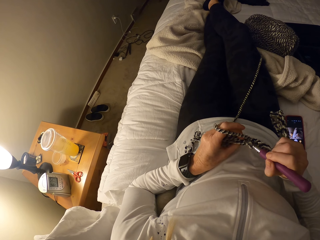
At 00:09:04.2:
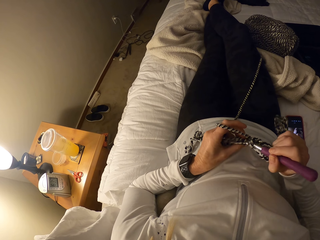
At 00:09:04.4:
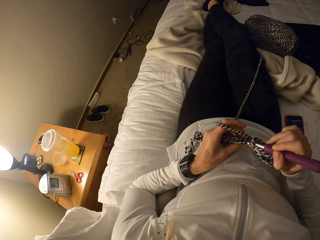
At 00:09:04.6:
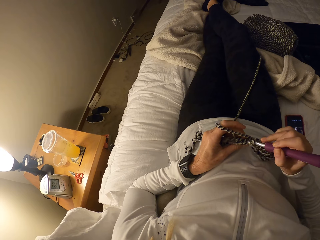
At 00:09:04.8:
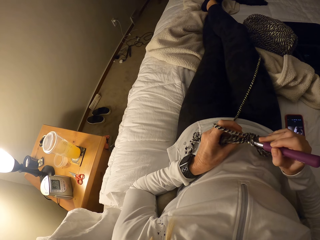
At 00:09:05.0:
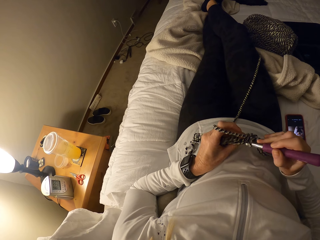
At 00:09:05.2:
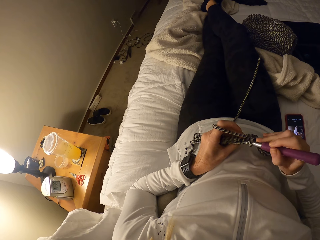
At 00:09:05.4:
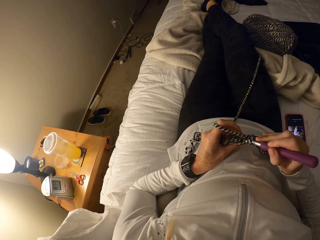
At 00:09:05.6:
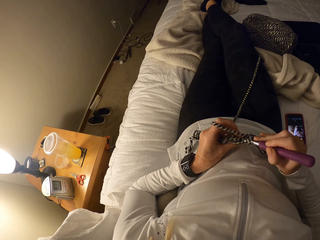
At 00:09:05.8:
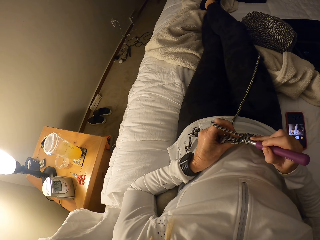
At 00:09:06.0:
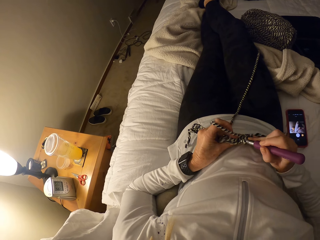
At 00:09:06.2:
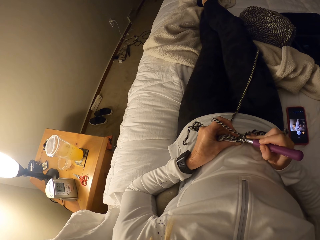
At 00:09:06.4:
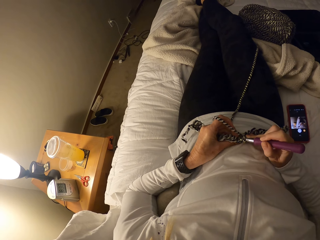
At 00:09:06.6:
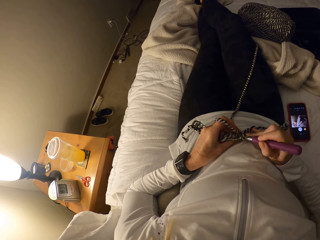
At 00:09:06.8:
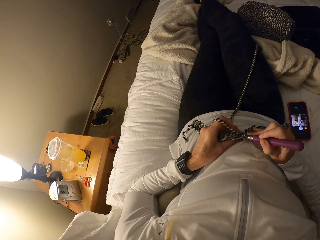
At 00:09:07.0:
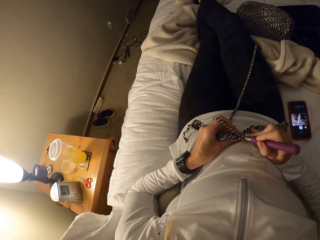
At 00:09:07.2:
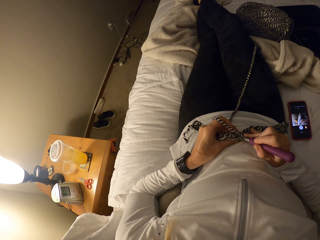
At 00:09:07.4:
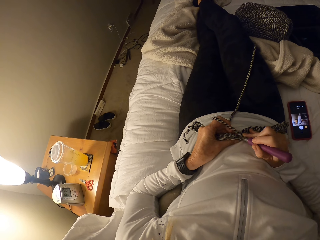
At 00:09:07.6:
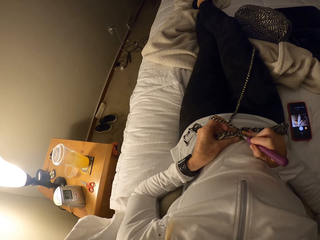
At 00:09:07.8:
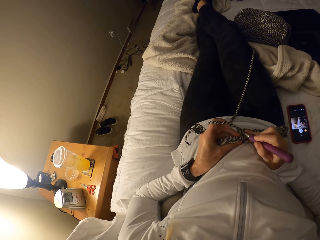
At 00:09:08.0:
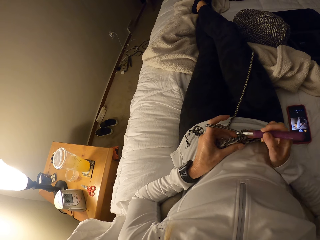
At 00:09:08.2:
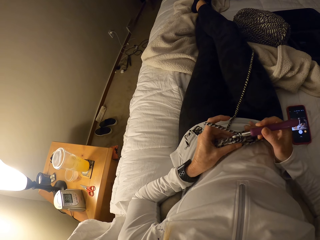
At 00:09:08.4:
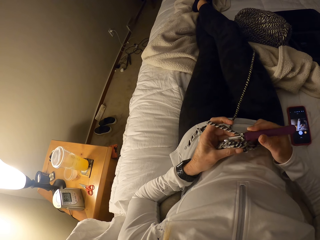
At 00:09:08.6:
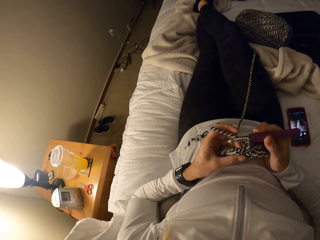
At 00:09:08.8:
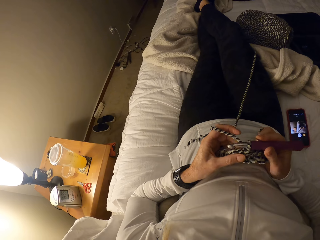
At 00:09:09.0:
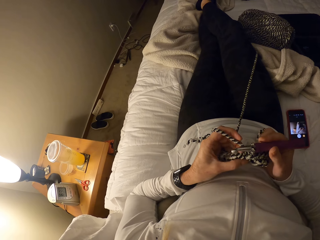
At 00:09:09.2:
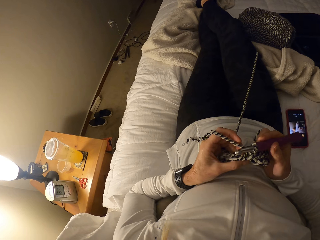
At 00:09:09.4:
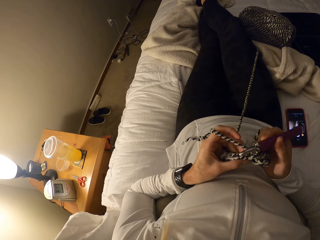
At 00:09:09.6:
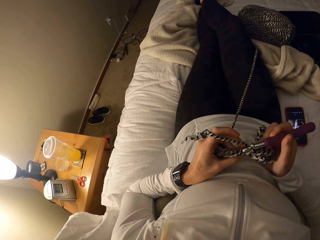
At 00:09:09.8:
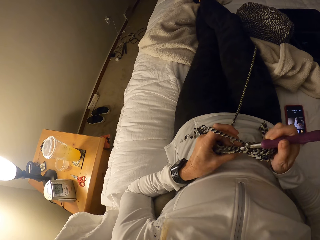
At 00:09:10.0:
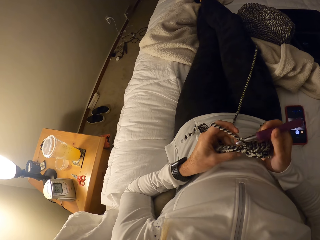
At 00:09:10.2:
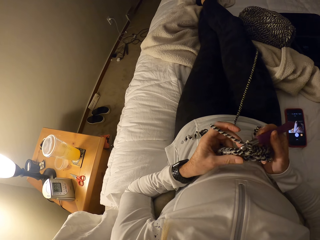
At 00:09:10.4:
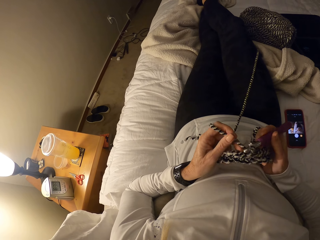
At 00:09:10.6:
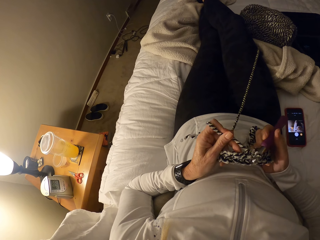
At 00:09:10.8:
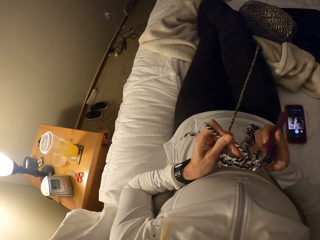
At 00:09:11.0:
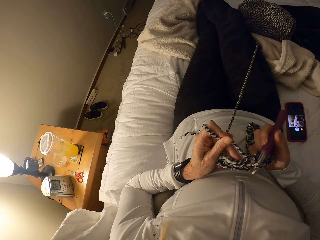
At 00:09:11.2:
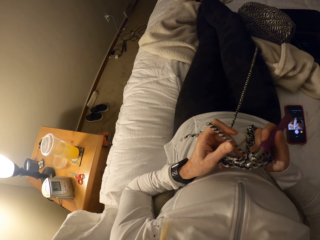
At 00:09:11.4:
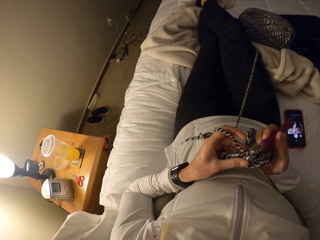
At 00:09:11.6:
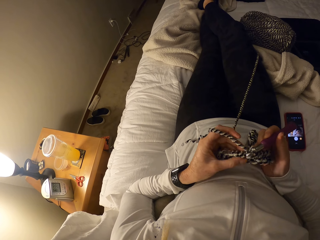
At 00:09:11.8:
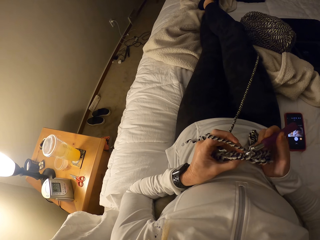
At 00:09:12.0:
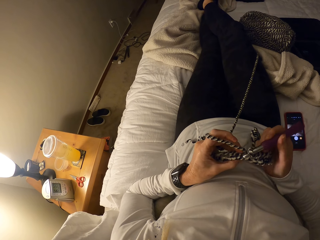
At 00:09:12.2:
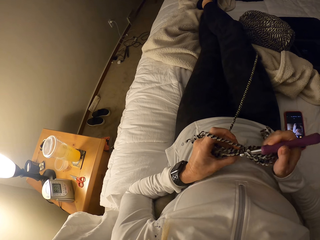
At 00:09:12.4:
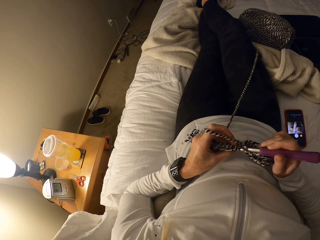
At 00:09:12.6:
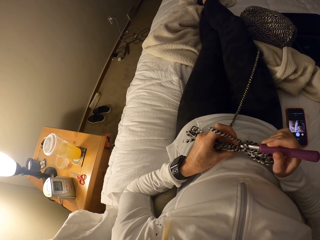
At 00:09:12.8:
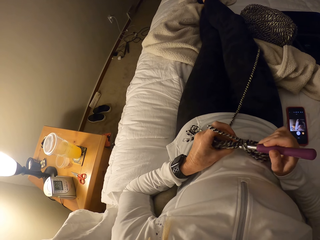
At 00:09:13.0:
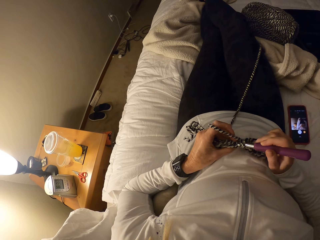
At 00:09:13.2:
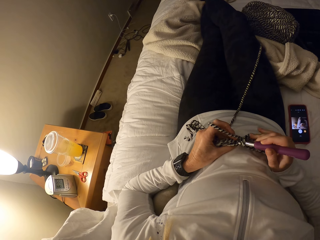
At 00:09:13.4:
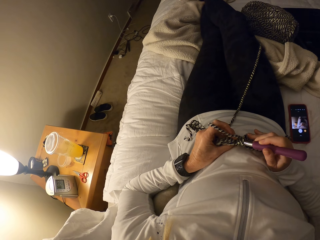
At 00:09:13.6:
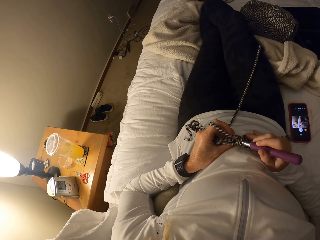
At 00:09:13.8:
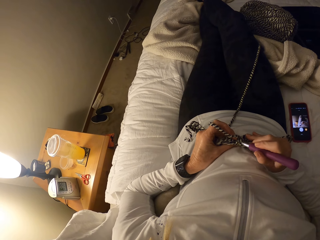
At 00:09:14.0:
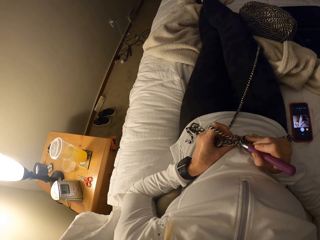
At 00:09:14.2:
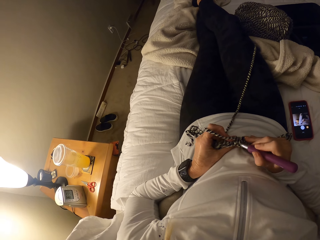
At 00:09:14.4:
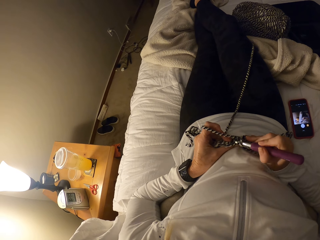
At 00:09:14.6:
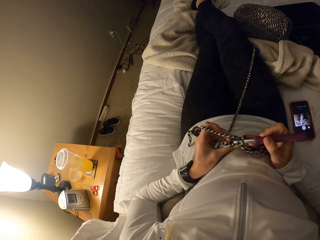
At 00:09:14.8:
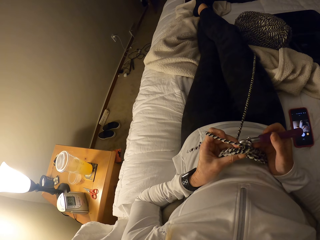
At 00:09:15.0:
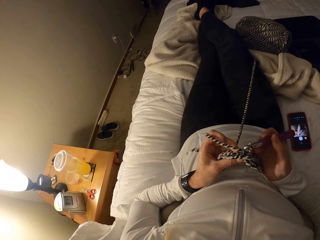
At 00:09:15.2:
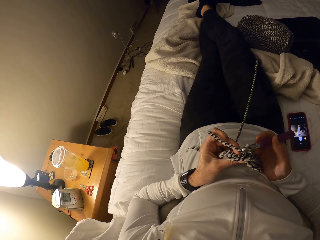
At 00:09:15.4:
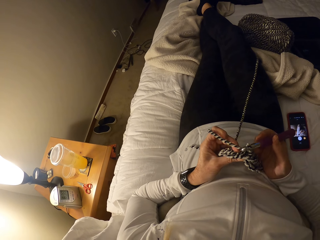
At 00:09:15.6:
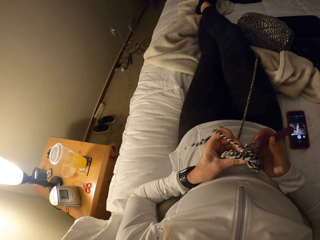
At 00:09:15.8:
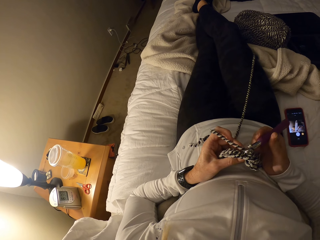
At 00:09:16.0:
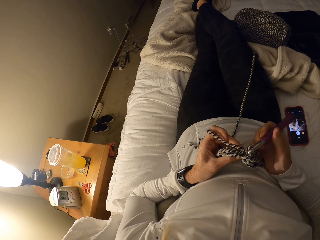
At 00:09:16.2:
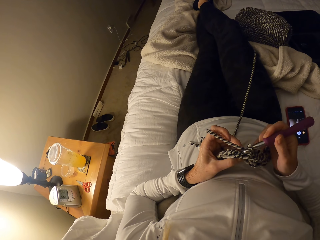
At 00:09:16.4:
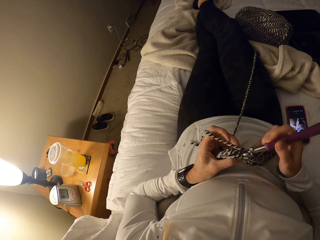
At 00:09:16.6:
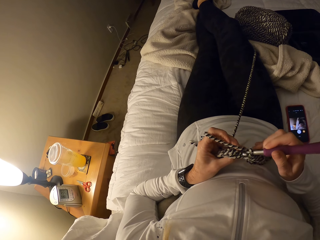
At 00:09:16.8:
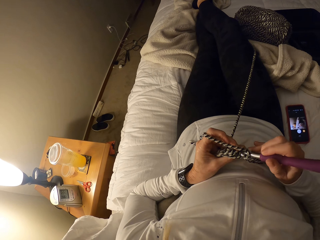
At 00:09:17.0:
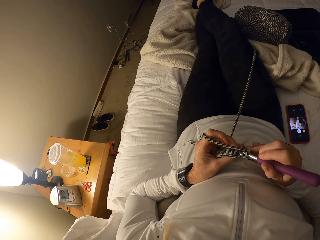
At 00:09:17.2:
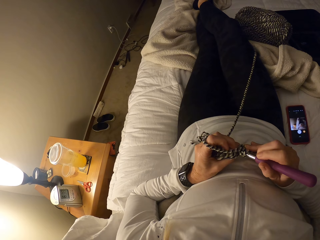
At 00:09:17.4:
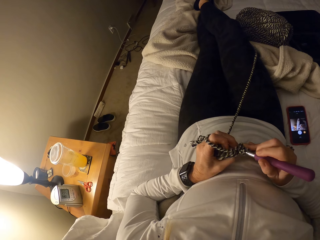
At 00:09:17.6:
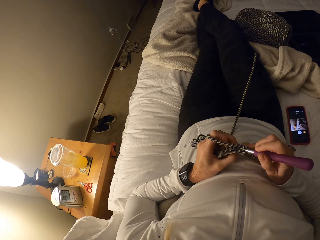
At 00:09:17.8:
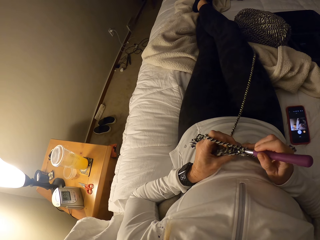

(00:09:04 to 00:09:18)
The camera wearer tightens the fabric. They continue crocheting.

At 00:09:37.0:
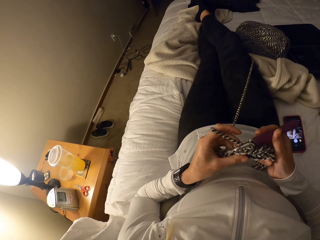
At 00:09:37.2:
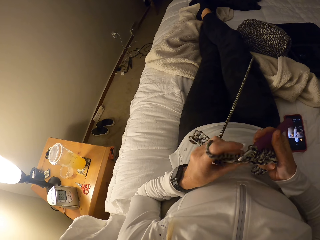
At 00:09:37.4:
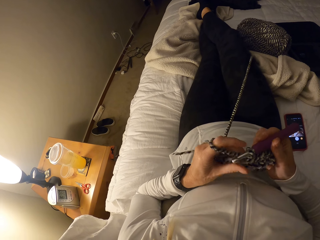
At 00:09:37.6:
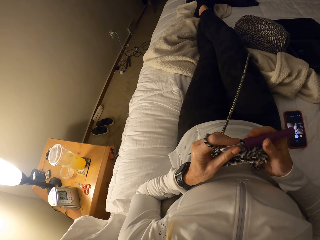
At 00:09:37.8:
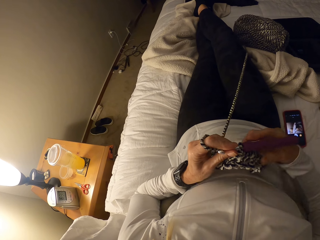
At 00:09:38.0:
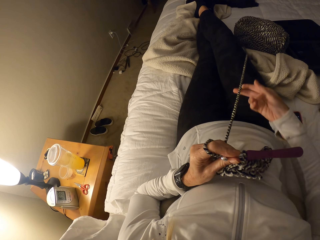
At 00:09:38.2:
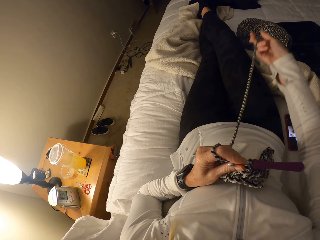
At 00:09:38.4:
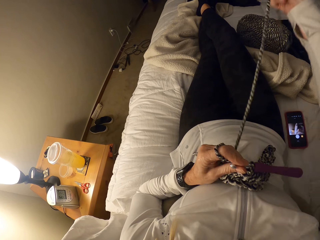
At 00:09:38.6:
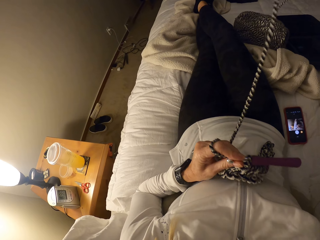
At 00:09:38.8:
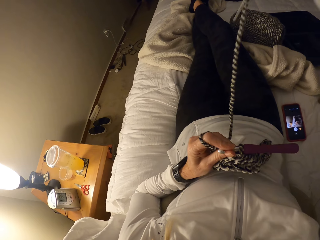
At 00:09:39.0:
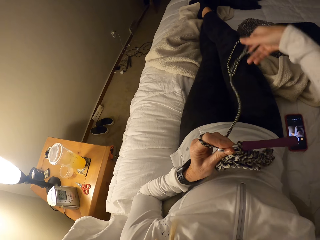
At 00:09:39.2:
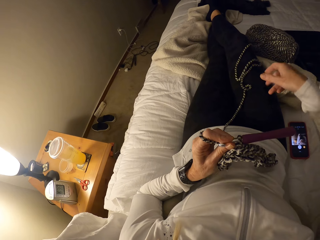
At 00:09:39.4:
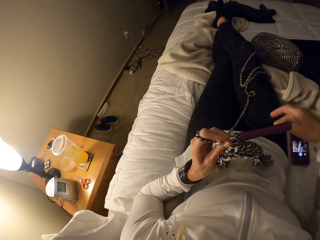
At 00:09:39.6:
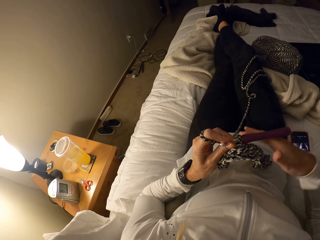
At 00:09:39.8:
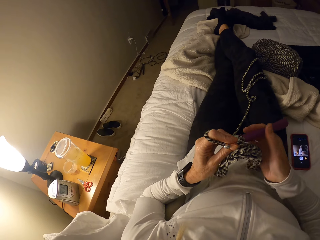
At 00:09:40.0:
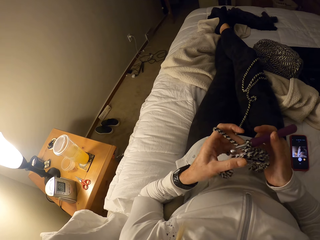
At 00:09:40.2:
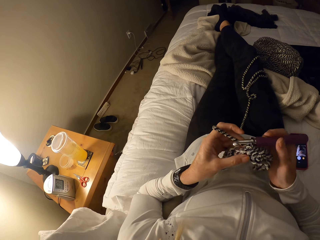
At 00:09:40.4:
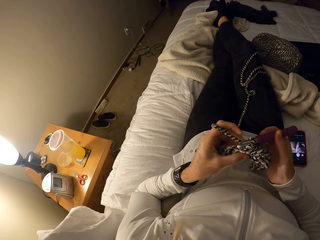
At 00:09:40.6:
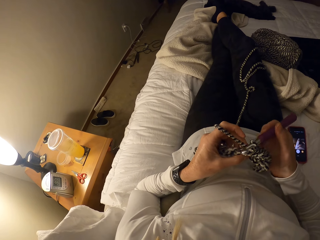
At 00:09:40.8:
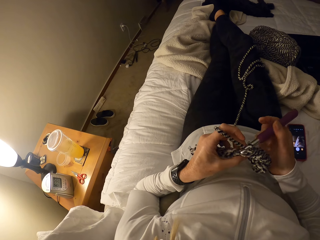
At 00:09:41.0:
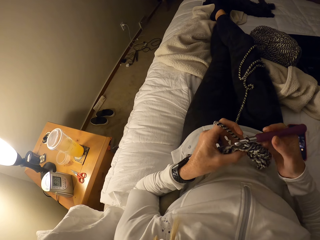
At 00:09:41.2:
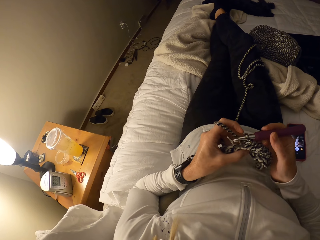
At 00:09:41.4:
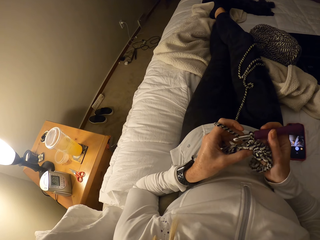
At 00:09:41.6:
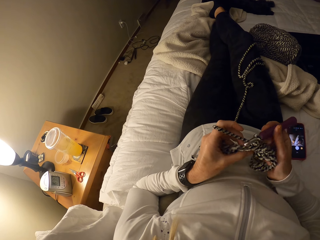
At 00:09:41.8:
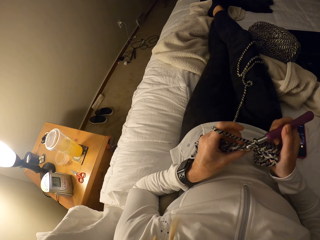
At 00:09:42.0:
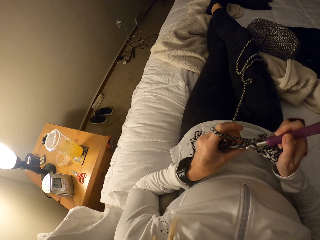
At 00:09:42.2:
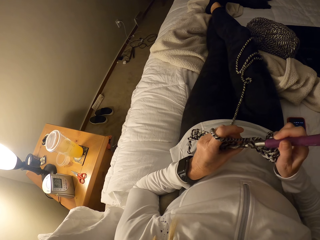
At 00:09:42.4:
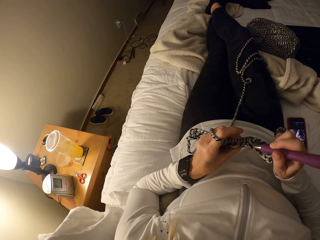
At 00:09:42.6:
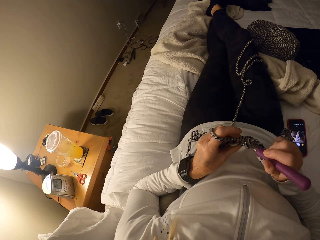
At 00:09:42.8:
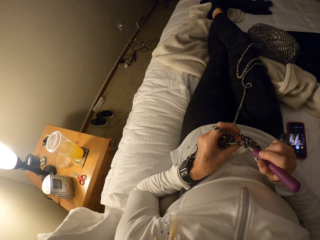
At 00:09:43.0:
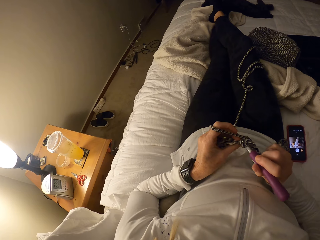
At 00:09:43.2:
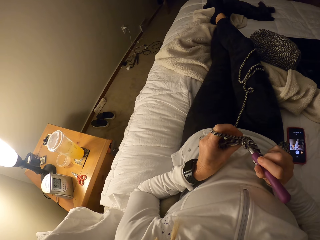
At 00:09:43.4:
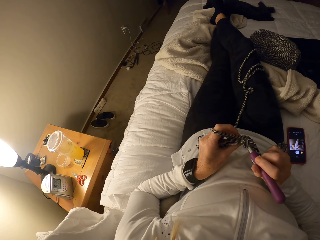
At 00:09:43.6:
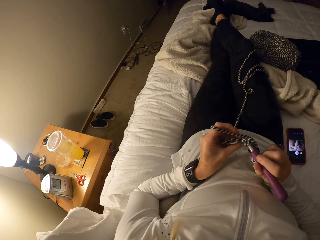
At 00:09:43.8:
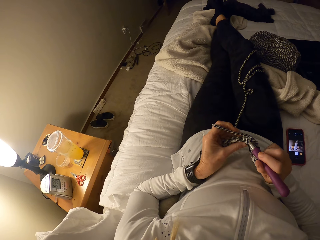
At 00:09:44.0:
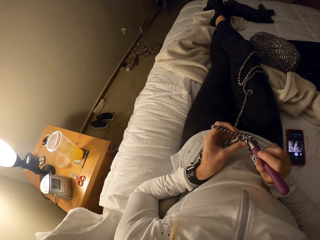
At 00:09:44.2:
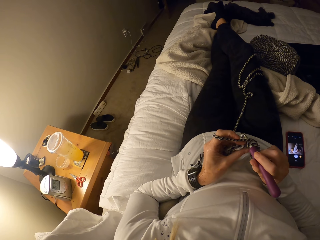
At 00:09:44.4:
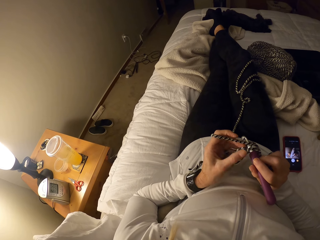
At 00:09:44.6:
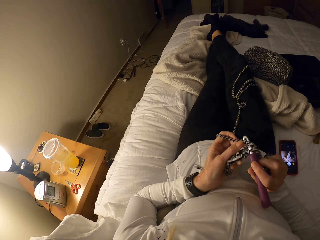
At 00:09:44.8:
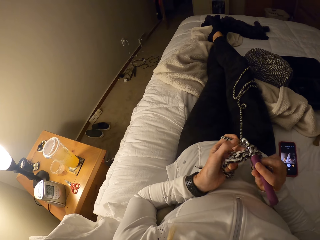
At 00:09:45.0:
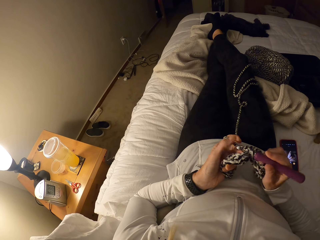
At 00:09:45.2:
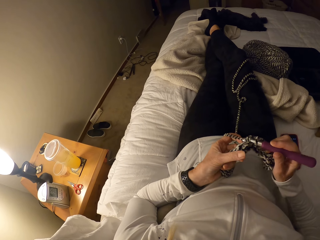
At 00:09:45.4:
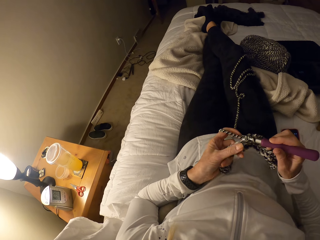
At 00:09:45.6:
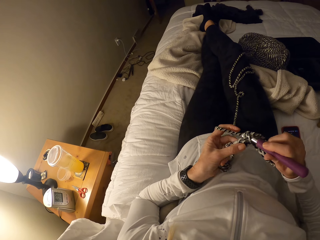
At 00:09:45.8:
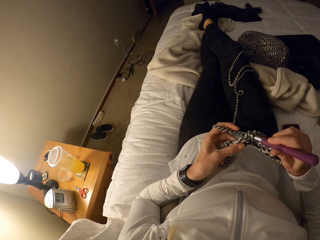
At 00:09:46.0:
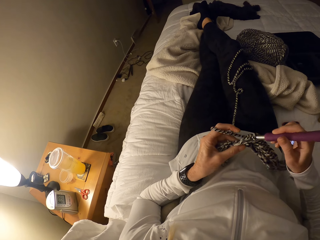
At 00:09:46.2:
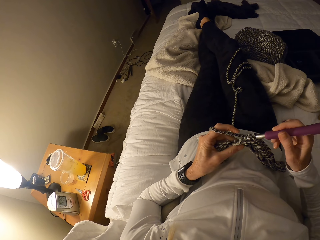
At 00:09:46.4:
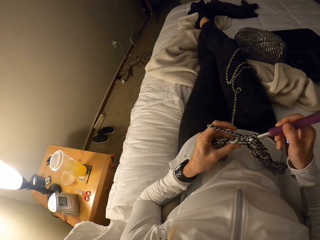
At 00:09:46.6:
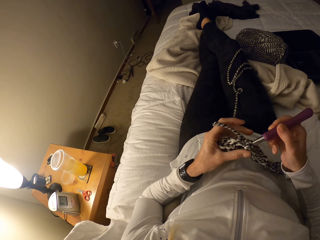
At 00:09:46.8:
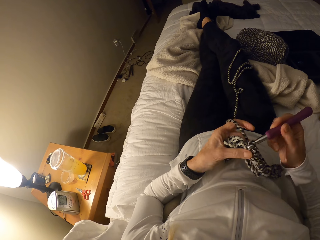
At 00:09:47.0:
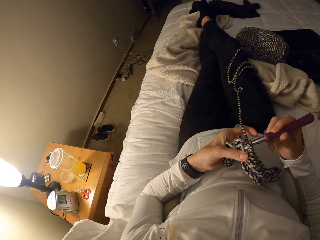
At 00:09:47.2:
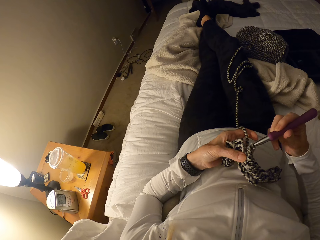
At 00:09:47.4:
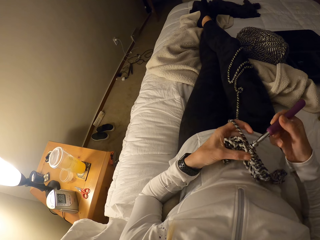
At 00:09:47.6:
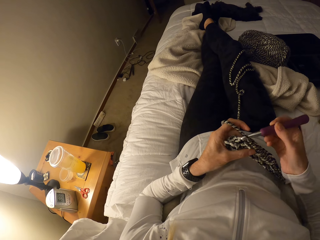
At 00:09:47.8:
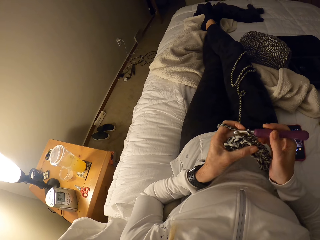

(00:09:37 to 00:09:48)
The camera wearer straightens a thread. They pull at the yarn. They crochet with the yarn. They knit a fabric.
